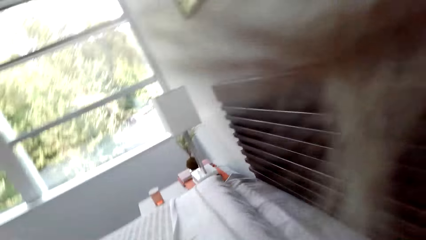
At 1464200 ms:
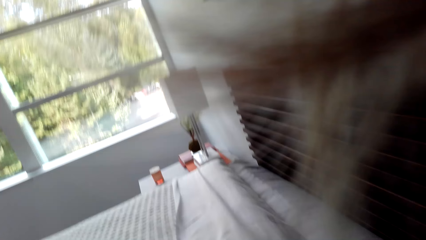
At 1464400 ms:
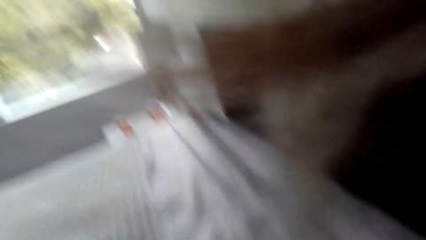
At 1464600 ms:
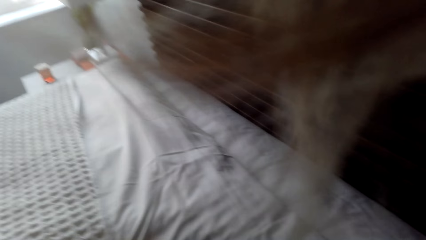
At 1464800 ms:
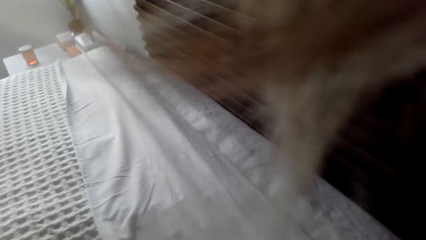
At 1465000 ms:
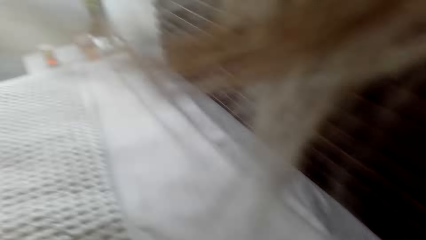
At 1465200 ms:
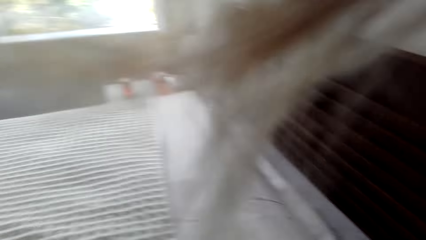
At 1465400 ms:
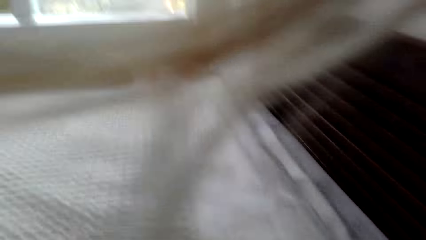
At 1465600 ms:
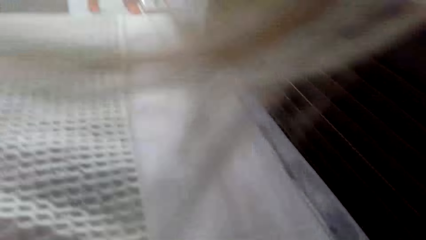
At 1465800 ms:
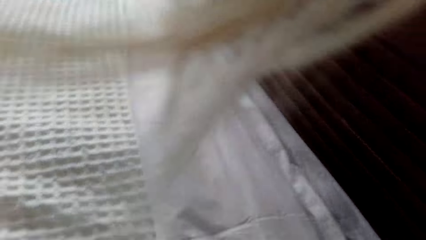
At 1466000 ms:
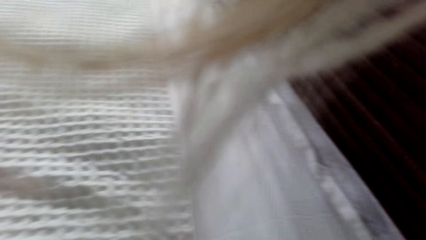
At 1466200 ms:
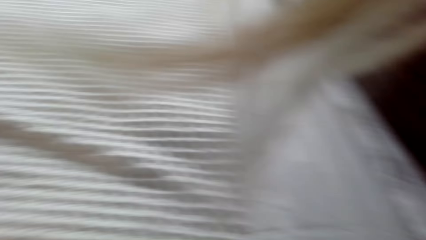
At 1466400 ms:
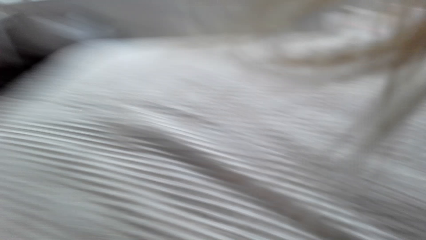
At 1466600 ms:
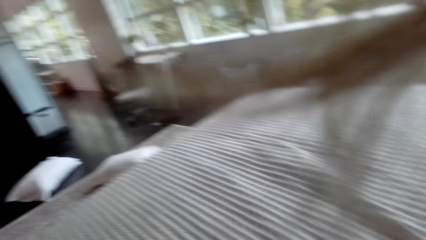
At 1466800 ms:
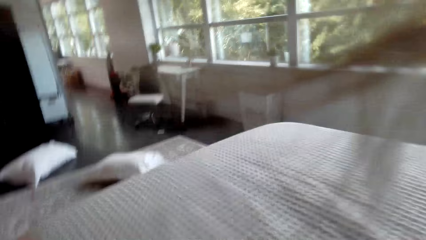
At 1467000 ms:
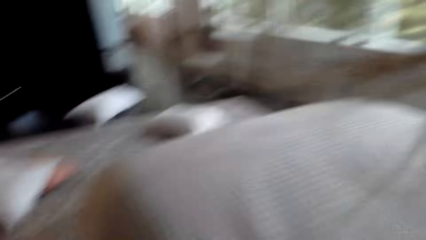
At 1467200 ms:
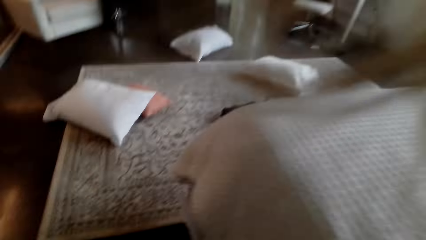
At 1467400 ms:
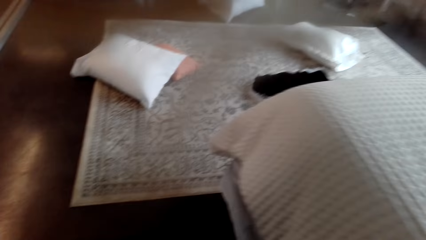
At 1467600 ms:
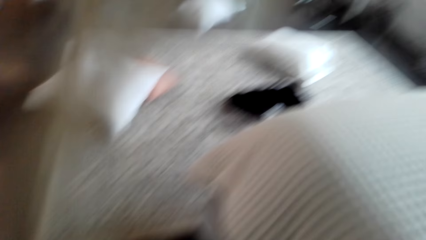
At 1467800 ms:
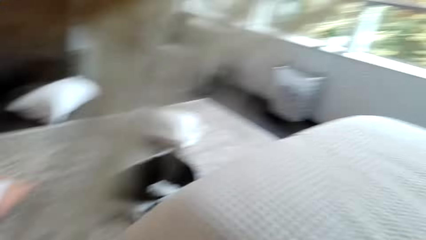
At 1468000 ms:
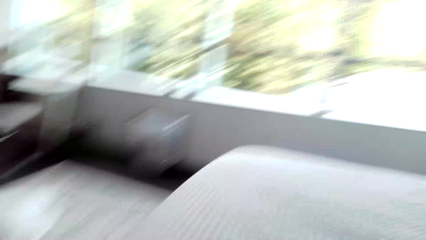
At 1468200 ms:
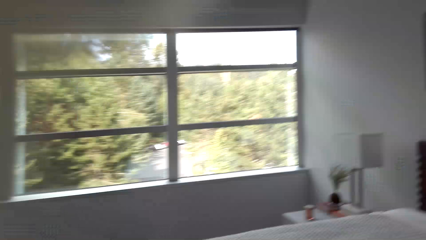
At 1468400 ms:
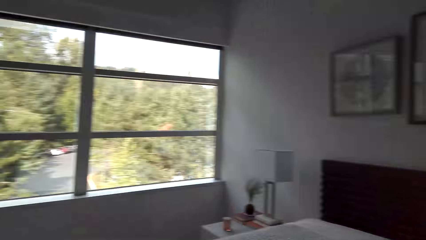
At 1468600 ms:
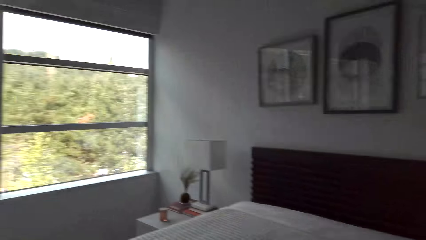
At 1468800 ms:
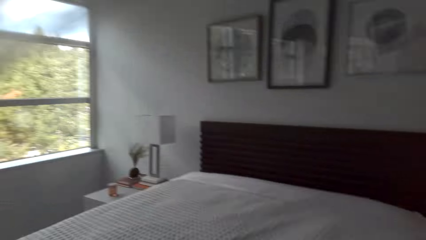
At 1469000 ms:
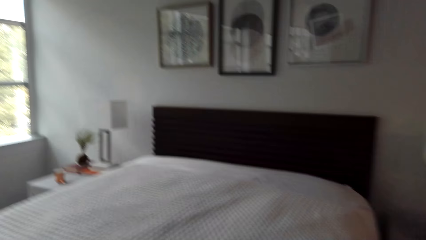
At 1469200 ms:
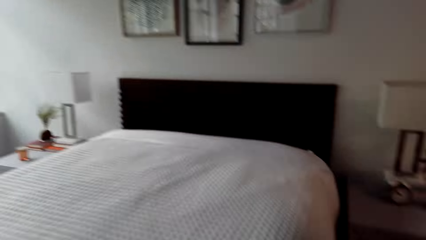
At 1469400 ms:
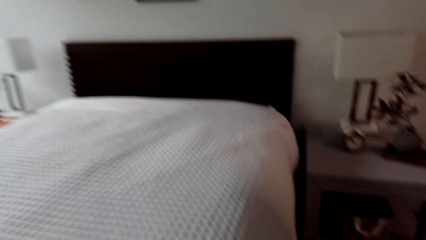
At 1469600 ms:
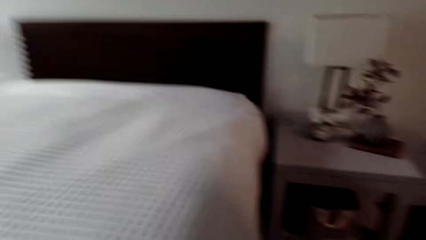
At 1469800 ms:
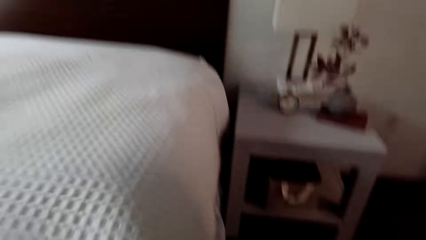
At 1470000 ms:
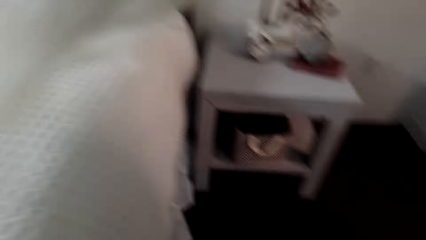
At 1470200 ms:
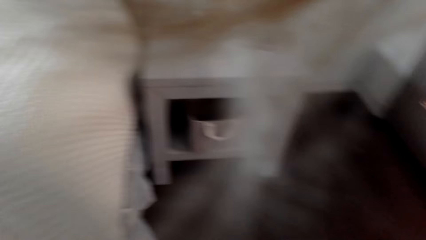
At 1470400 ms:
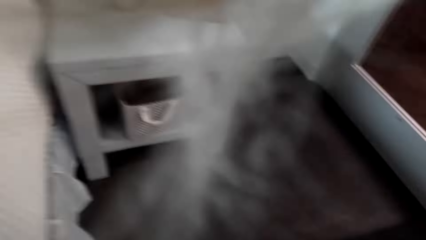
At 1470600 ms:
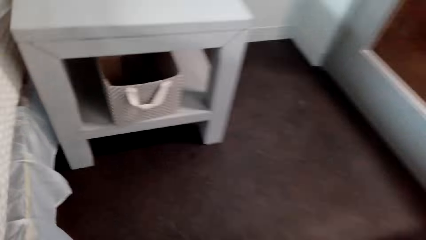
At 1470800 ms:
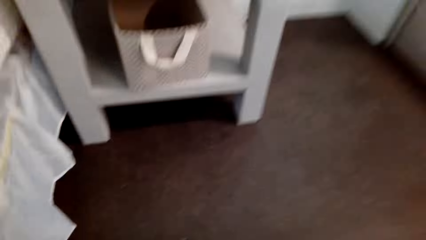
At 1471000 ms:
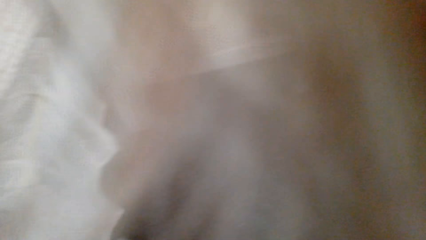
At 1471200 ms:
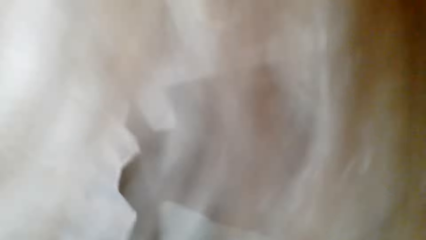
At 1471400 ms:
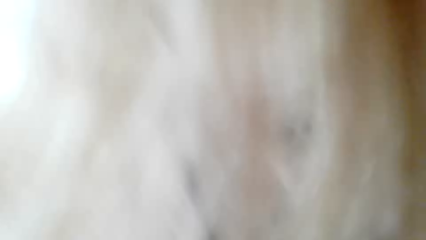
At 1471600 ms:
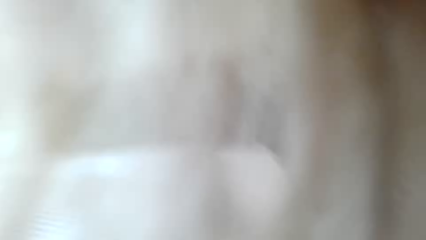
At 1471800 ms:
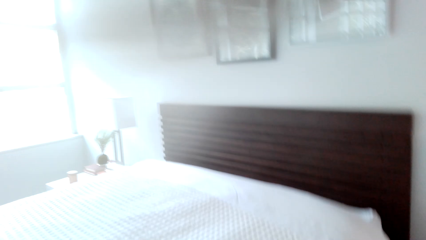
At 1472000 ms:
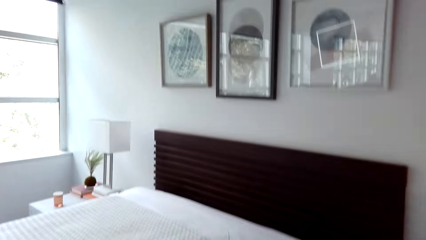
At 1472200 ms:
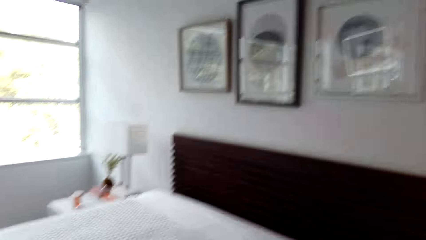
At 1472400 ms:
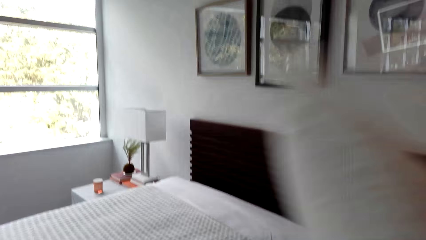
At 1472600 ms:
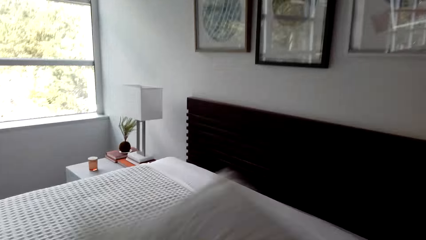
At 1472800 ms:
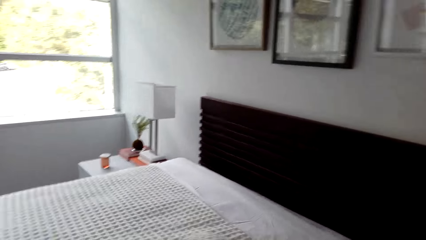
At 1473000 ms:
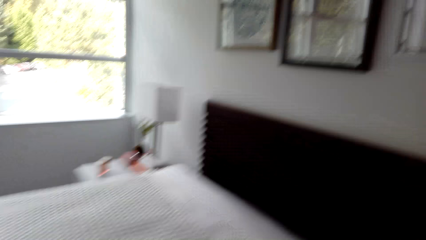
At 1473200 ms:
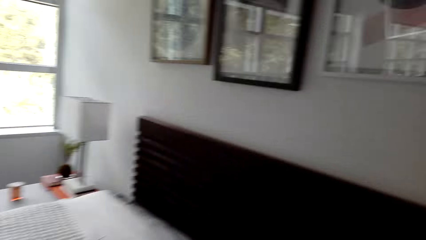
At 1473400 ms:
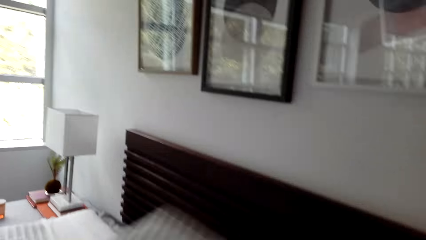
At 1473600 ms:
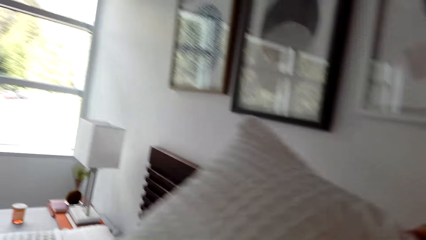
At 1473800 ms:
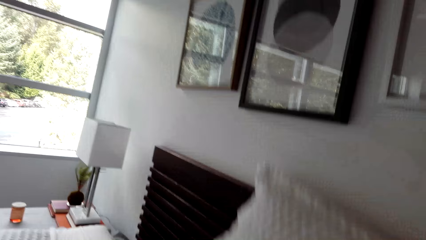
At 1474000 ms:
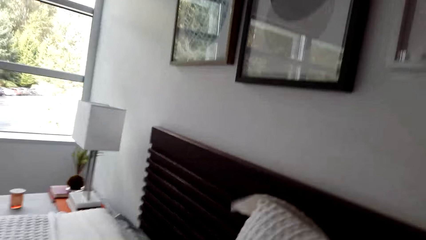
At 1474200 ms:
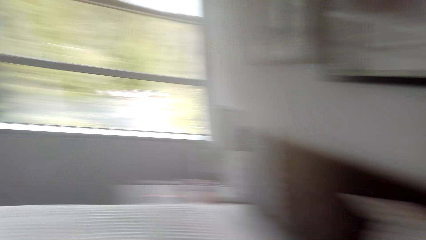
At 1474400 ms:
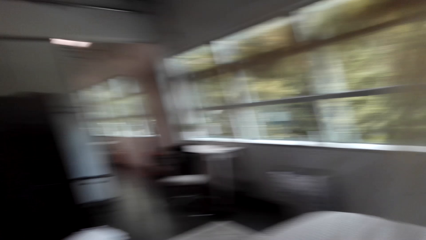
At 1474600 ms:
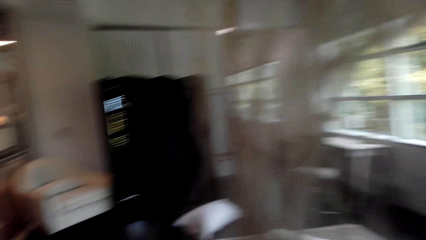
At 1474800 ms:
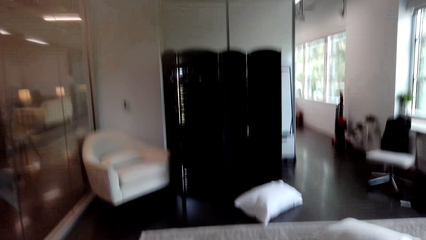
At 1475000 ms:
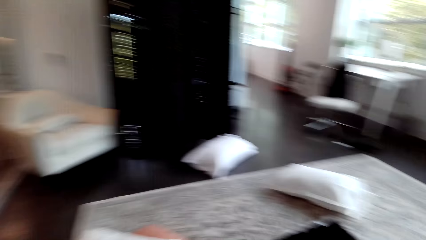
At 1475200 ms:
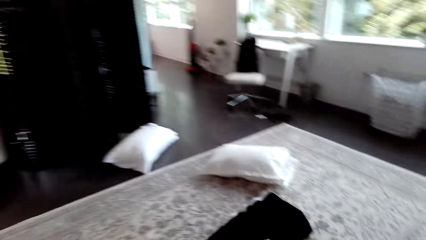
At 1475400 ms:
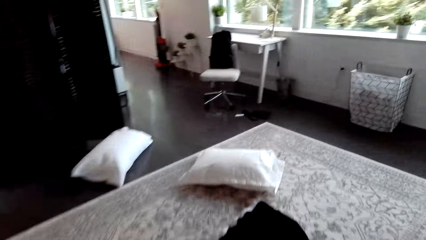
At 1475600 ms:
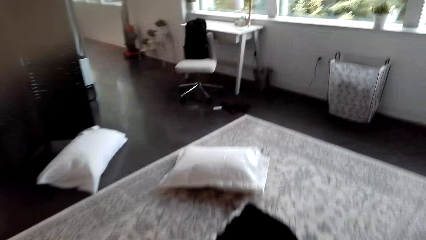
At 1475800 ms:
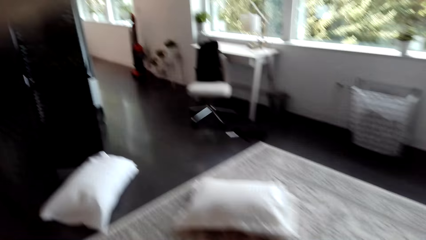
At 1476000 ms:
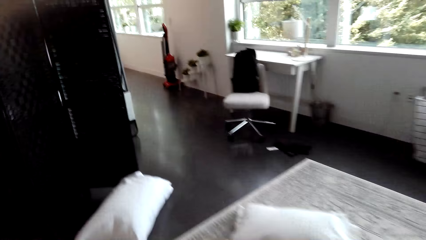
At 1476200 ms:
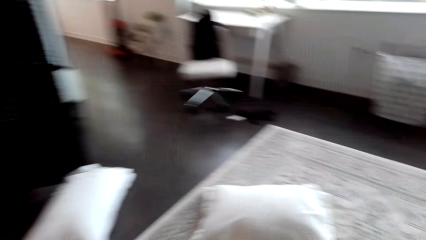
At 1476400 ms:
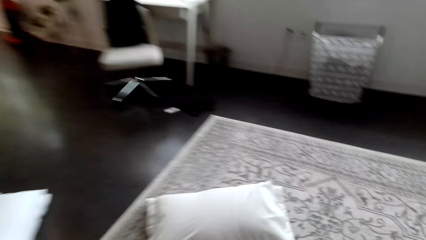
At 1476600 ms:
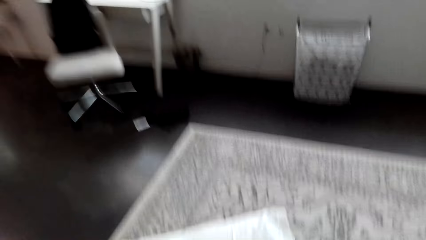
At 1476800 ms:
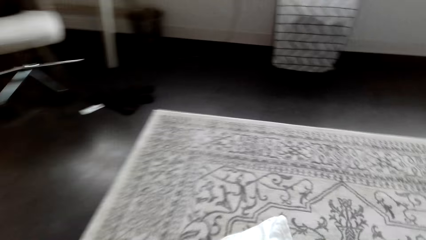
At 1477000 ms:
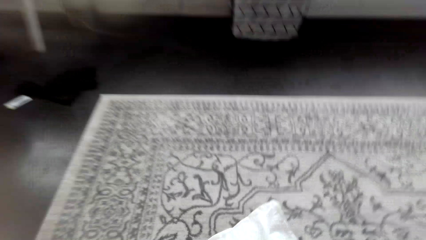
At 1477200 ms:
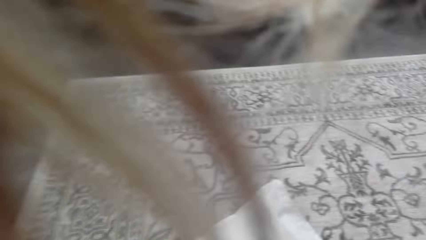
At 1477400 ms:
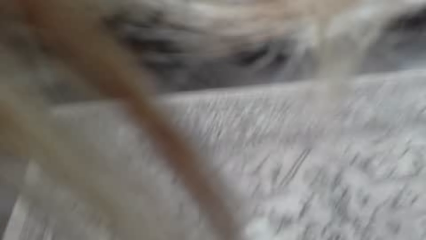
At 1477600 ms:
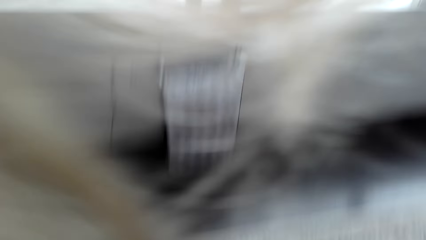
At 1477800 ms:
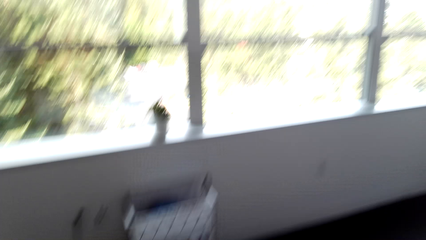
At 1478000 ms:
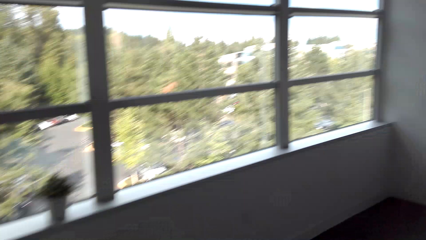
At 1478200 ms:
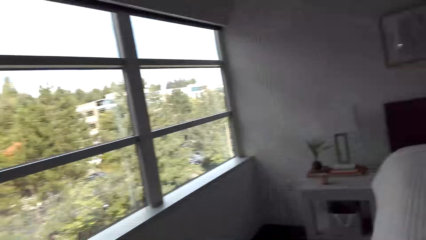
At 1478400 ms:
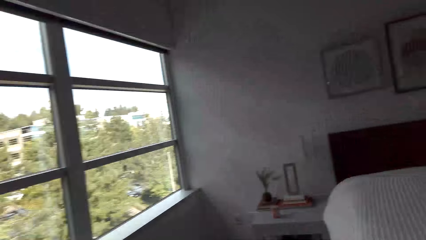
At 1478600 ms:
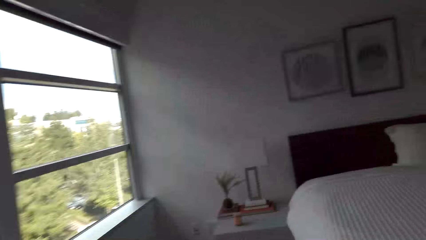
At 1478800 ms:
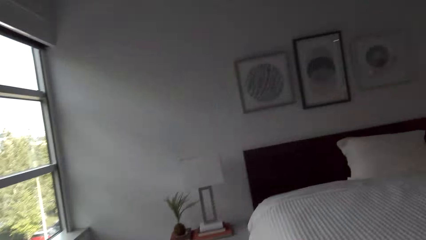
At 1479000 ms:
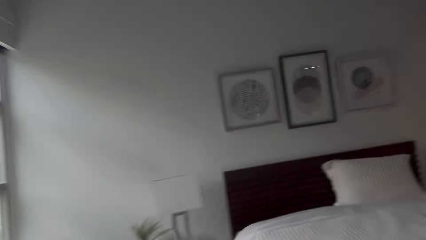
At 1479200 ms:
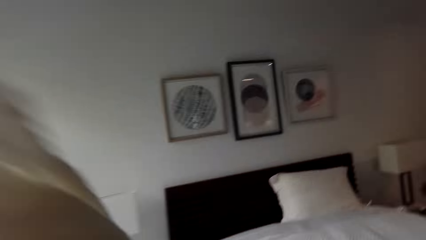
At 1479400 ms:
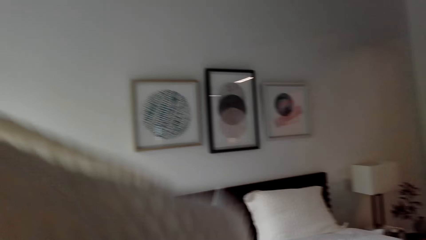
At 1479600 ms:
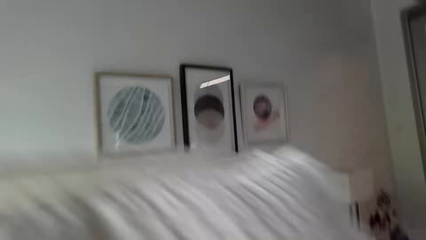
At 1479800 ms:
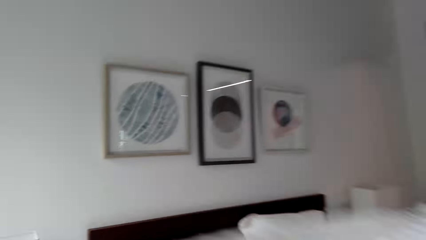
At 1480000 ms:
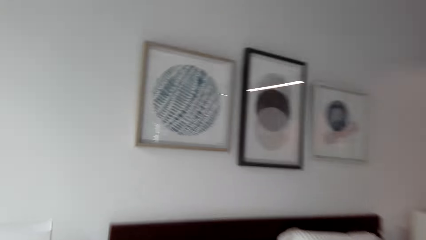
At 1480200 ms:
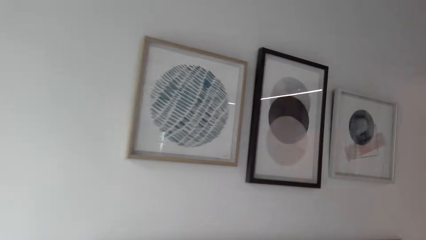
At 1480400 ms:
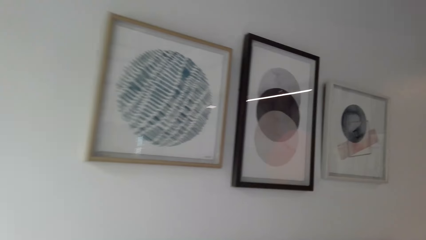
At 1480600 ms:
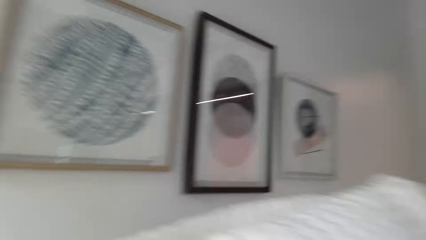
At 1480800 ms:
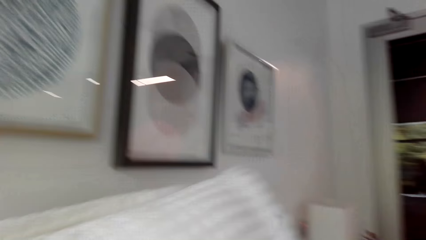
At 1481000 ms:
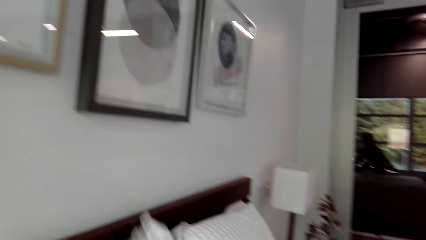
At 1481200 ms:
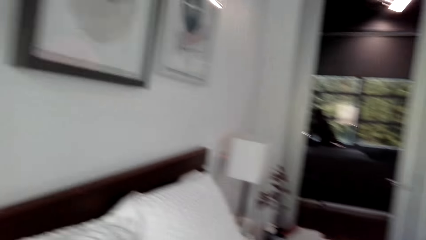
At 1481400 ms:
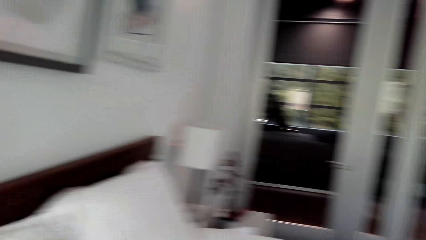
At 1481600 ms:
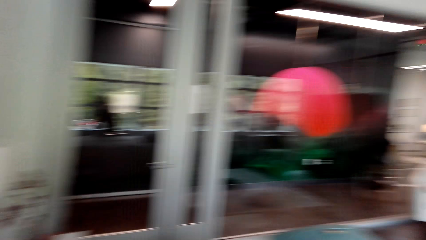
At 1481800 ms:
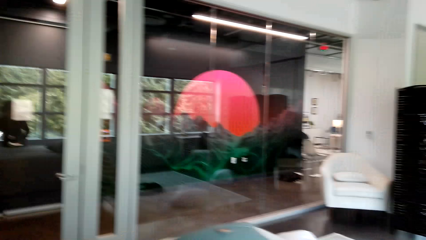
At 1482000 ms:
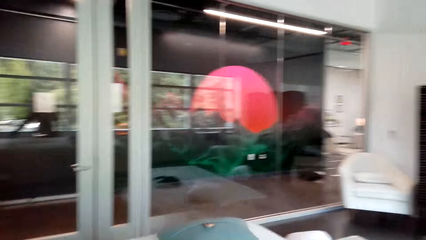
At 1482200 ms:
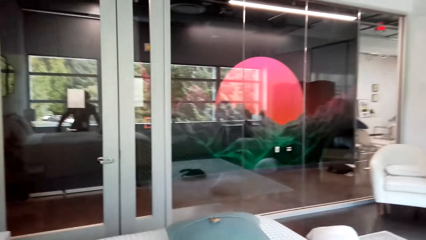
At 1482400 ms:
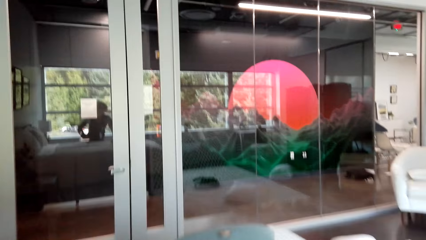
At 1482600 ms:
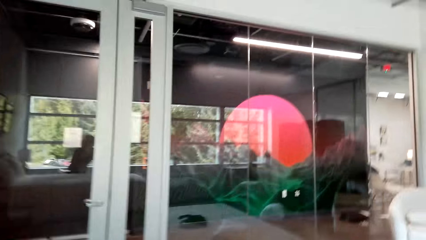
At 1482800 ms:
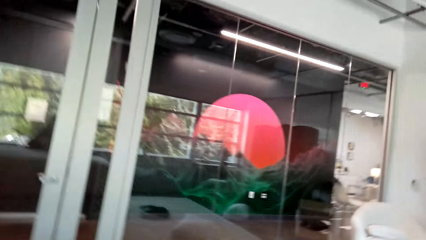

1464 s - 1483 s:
The camera wearer spreads the bed. They walk around the room and put a pillow on the bed.
